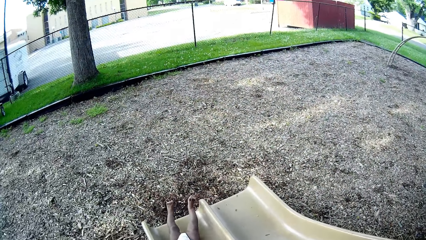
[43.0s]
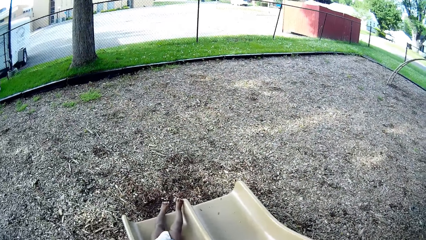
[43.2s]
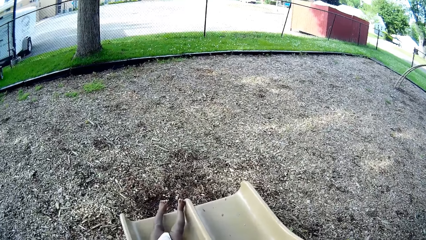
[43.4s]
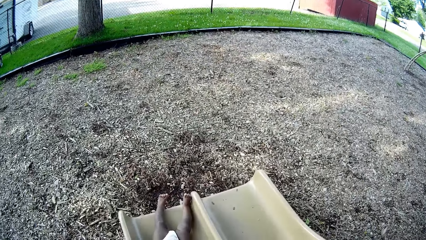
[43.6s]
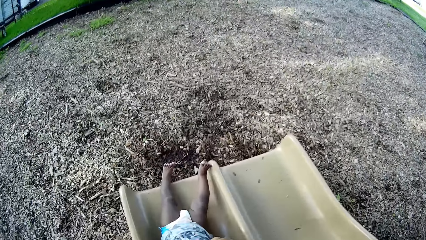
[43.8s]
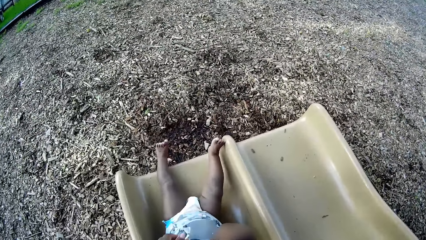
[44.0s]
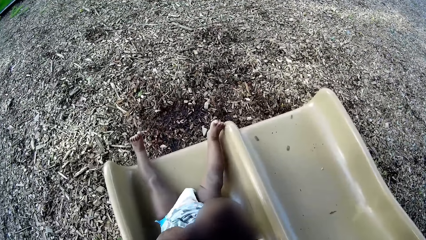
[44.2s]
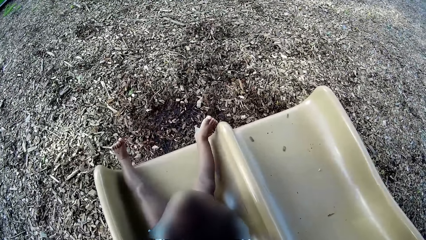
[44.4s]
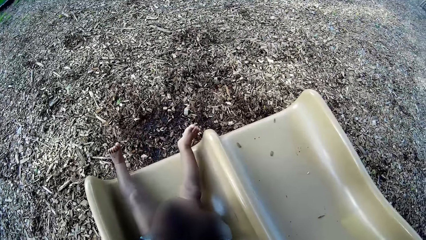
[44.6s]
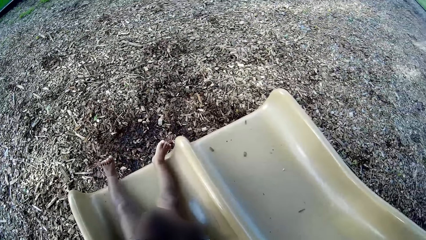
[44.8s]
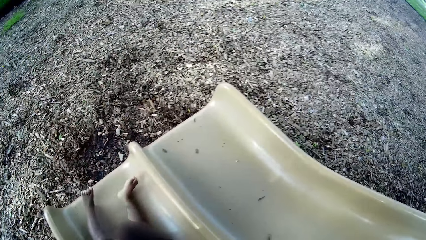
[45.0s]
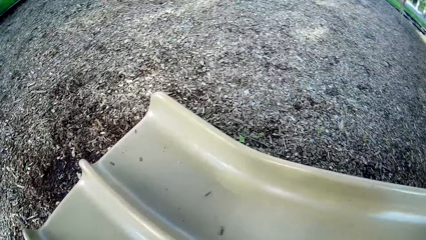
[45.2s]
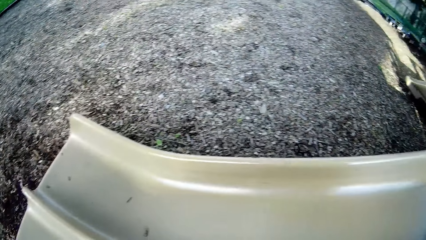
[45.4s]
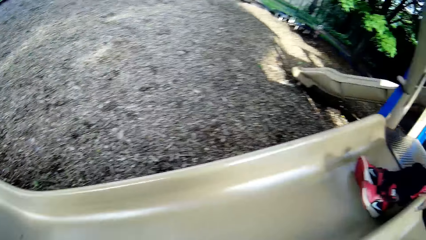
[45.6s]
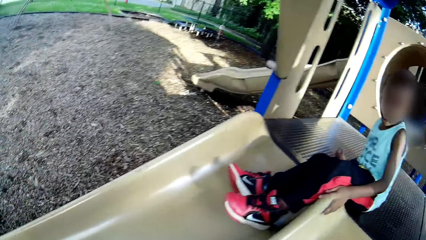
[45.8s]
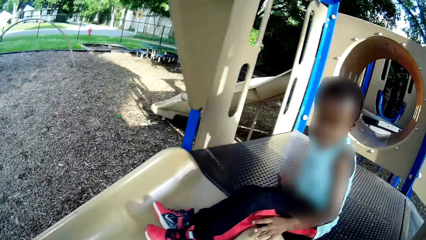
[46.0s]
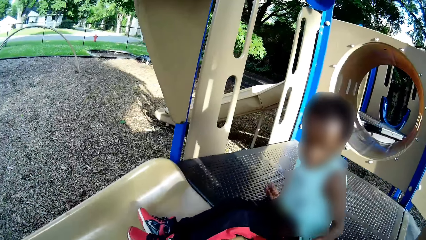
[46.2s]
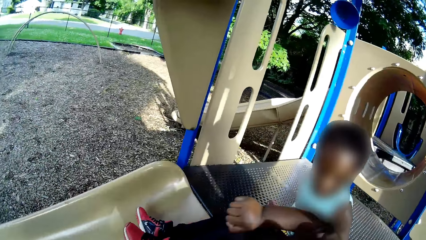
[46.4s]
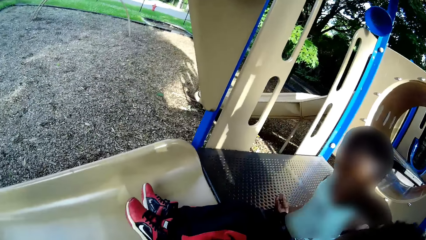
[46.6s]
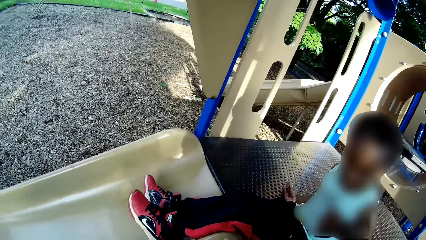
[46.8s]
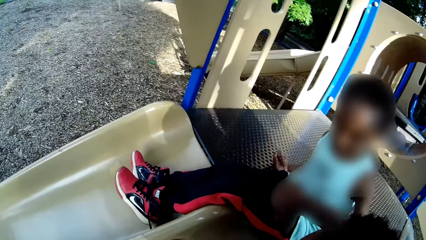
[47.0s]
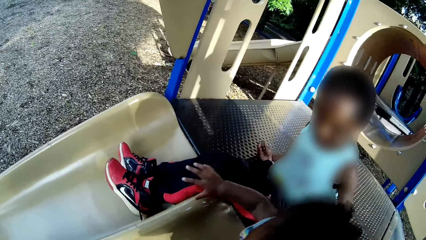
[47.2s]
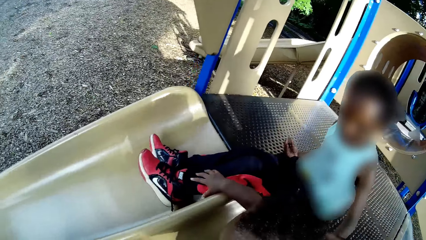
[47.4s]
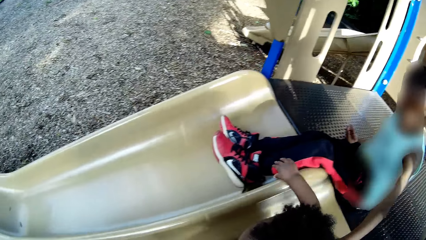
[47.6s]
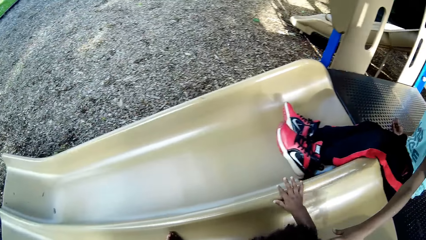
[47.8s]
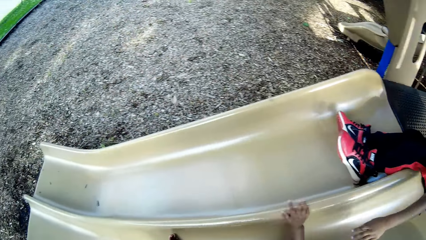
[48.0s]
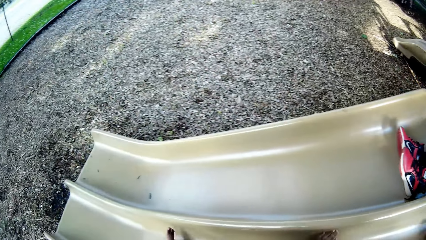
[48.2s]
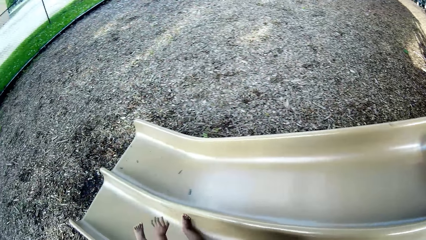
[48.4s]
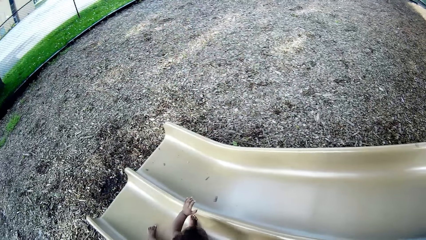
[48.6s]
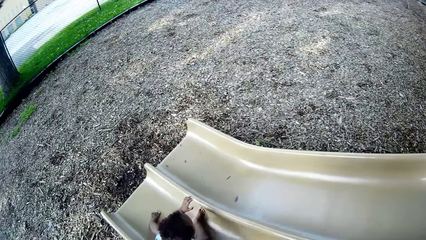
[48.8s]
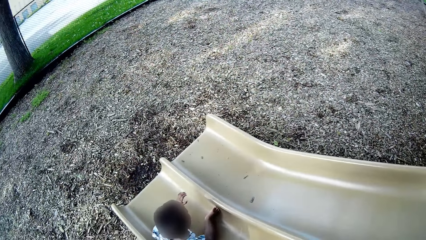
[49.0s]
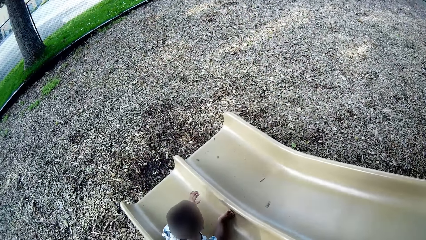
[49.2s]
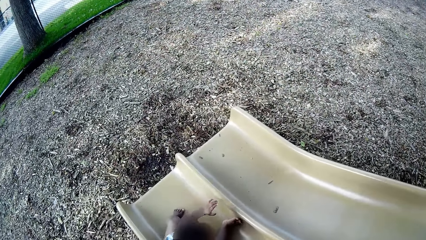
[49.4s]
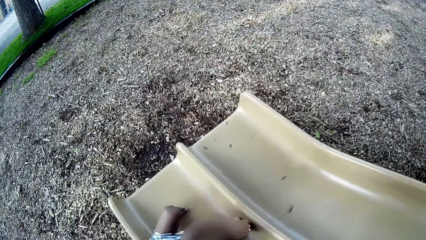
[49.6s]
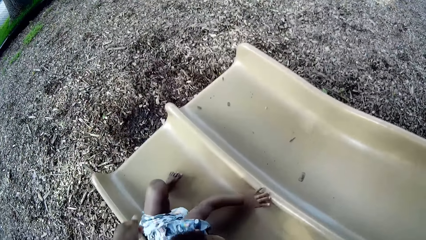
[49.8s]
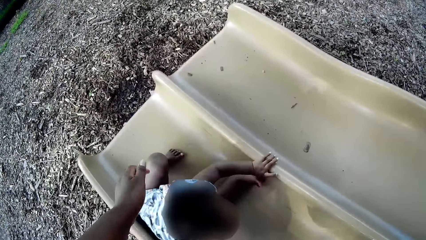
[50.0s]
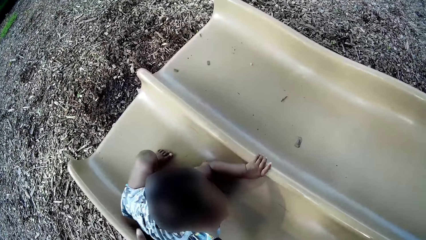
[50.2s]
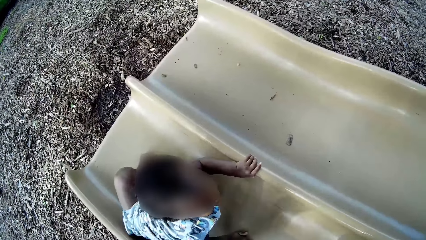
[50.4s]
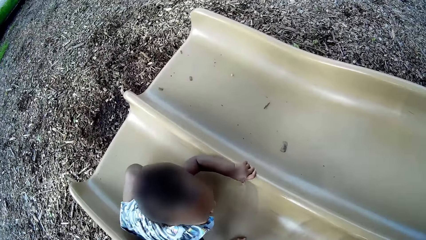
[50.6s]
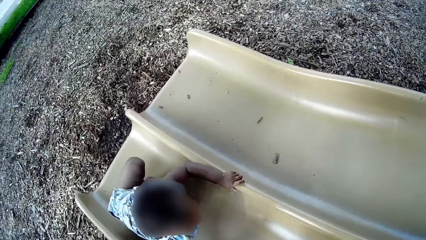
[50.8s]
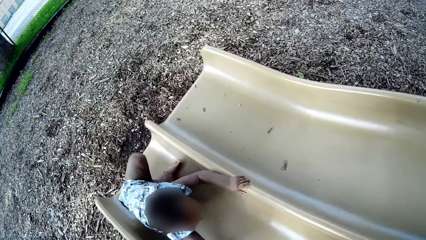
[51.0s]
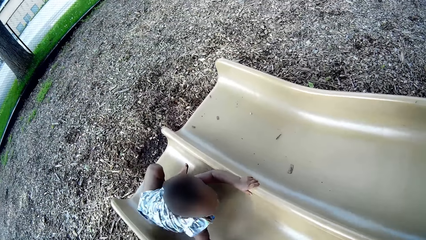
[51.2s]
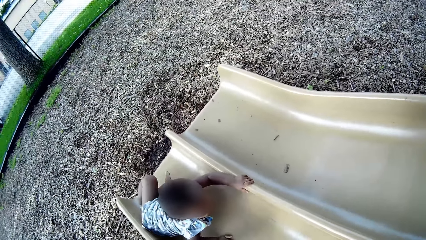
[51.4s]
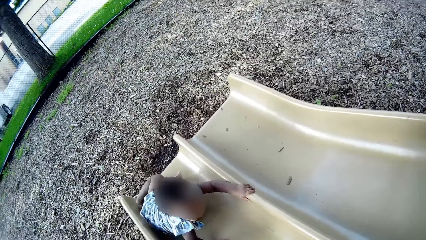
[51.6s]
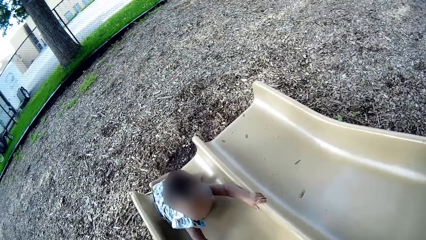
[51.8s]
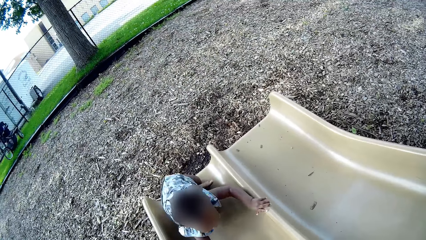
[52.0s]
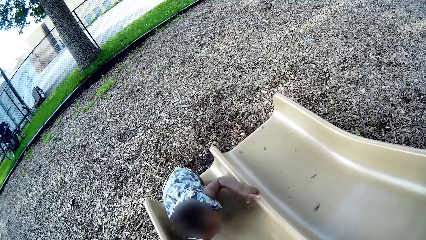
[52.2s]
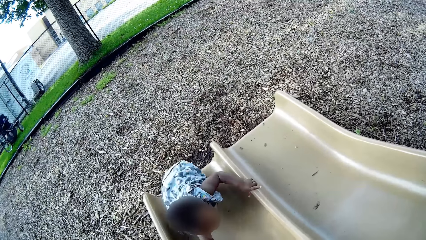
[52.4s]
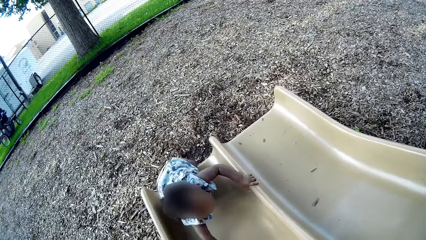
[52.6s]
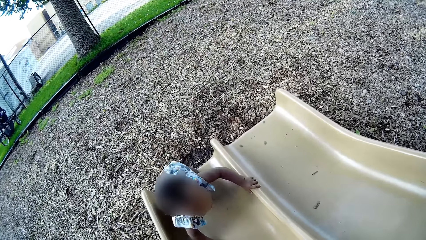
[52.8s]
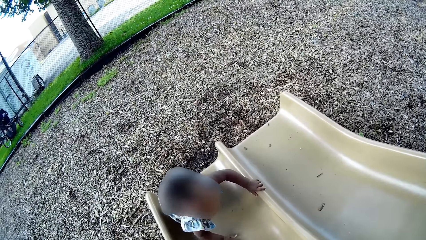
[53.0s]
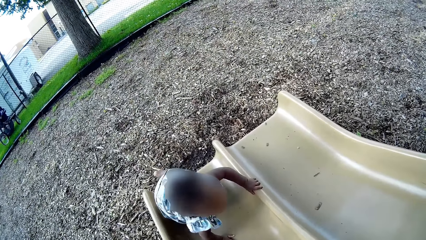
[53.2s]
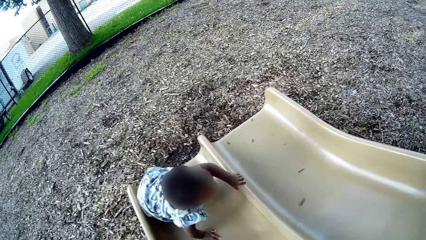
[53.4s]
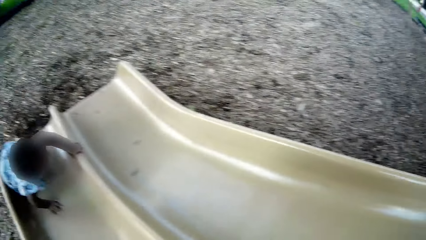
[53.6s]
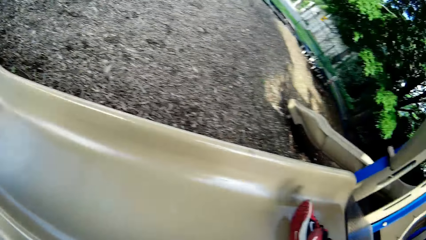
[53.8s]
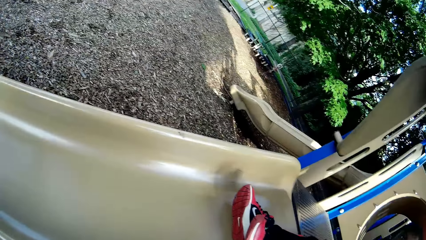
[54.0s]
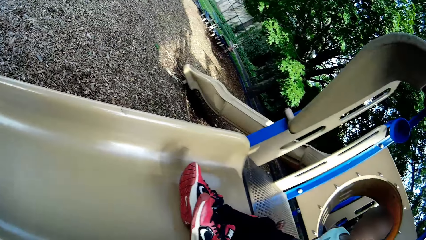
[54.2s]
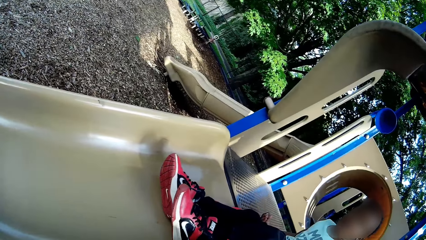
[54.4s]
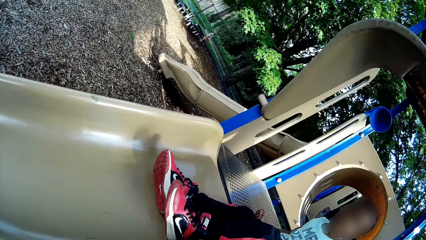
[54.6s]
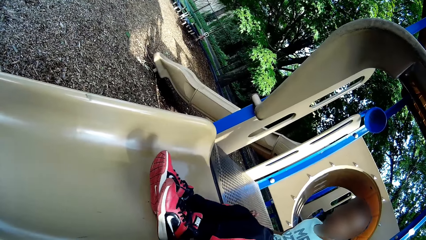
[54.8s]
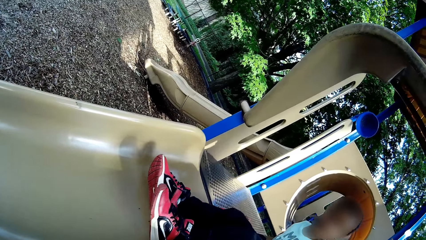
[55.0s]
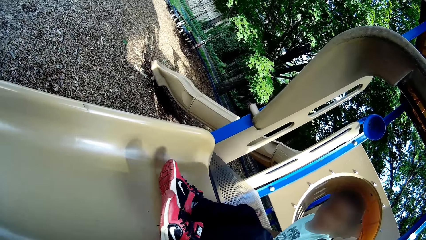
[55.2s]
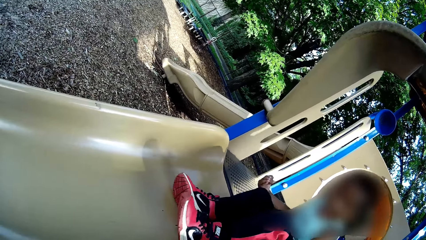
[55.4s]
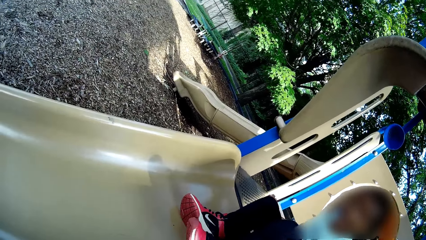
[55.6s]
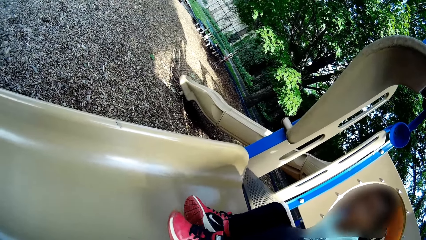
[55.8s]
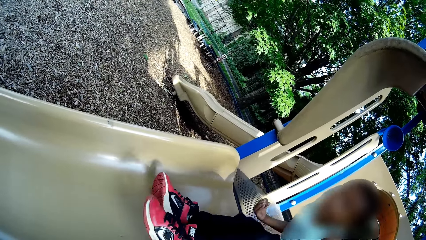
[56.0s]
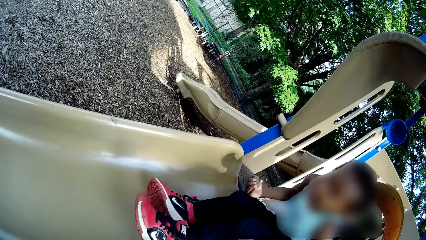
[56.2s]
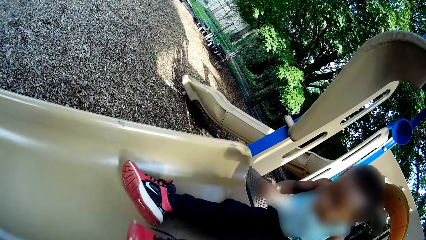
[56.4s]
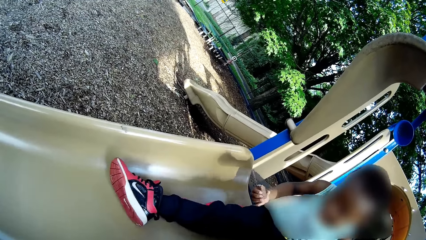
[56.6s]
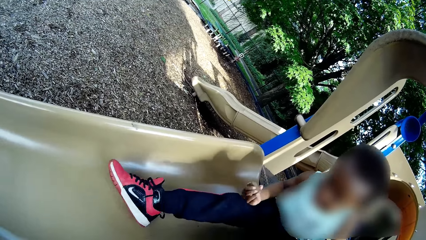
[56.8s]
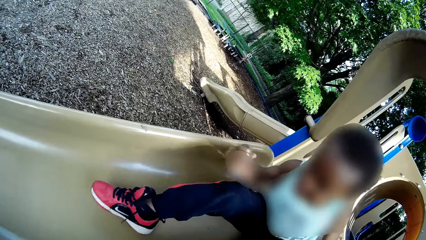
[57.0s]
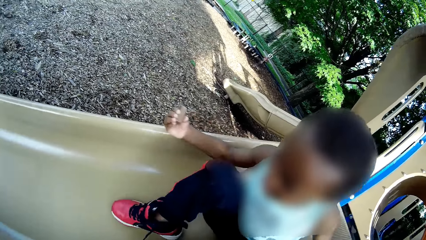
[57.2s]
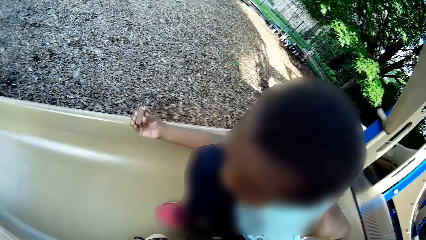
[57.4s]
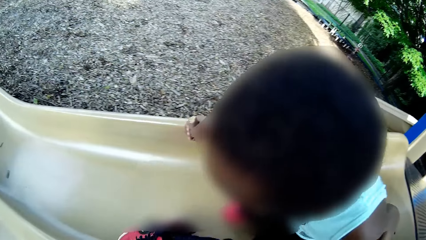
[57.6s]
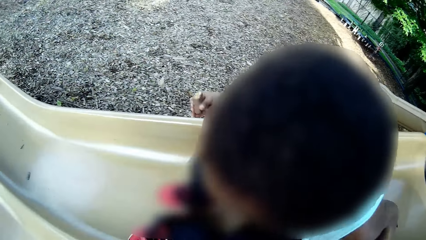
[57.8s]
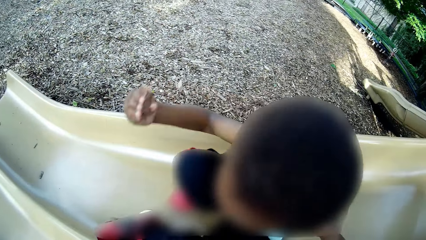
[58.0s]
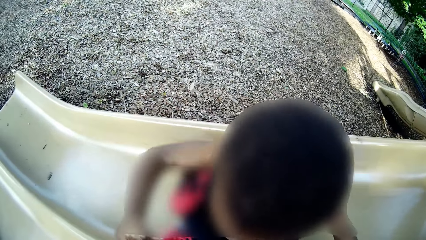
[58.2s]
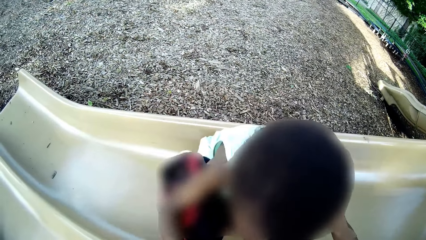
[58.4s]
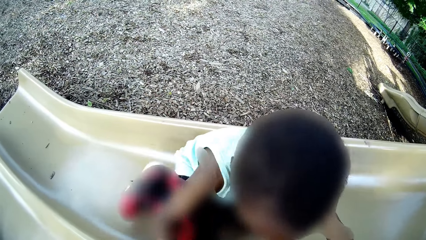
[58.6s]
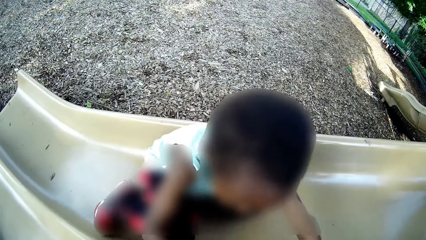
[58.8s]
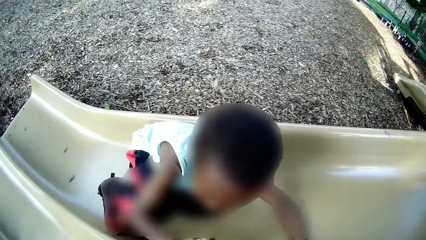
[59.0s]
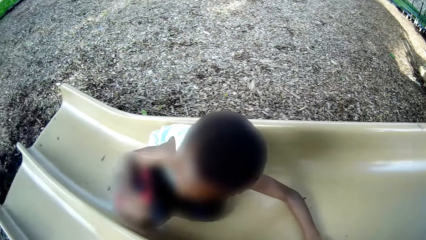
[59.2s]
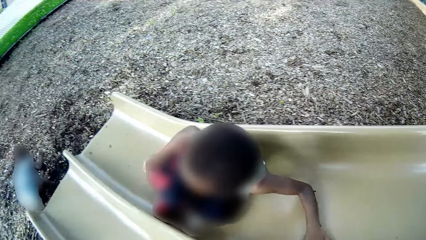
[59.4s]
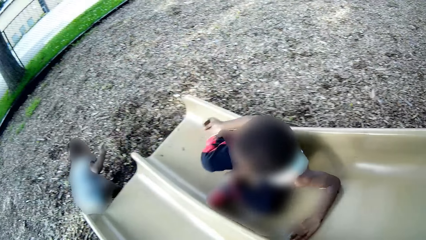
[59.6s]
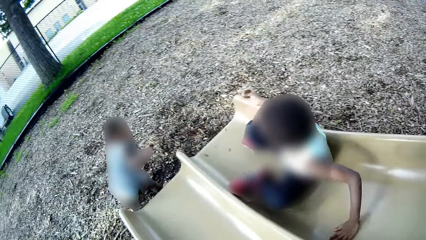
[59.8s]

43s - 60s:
The camera wearer carries the girl to the top of the right ramp with her right hand. She interacts with the boy. The girl slides down the right ramp of the slide. Another boy slides down the left ramp of the slide.
